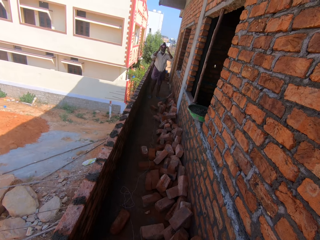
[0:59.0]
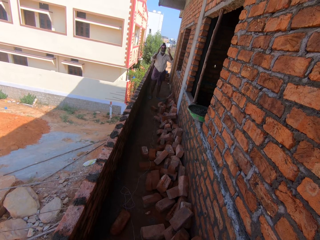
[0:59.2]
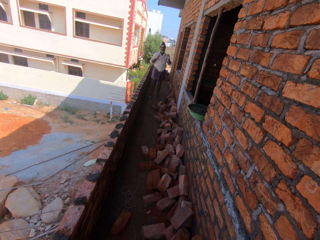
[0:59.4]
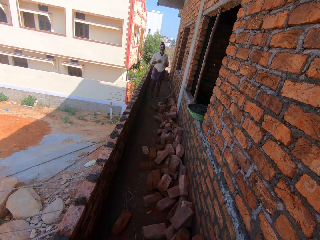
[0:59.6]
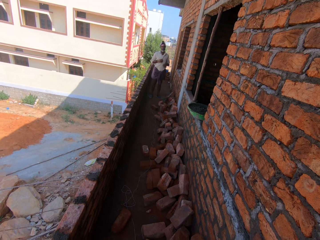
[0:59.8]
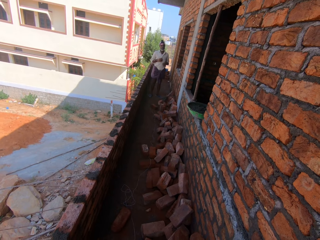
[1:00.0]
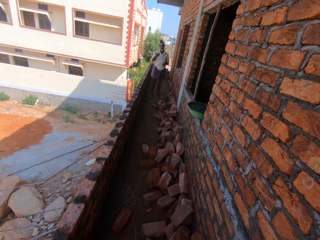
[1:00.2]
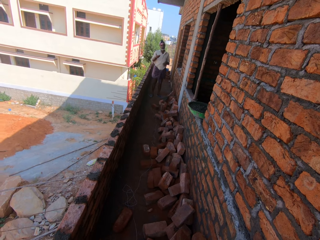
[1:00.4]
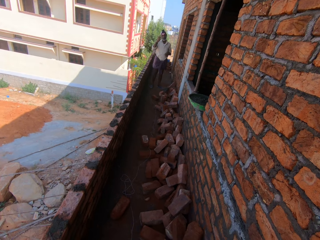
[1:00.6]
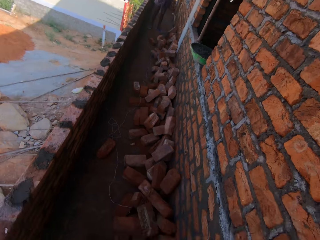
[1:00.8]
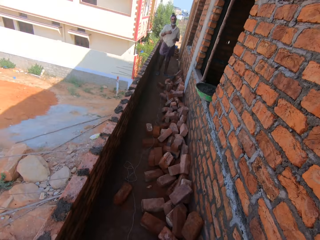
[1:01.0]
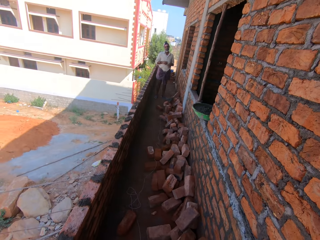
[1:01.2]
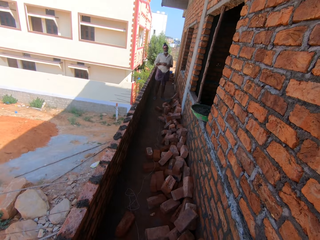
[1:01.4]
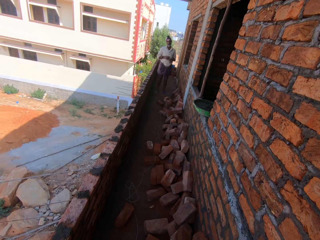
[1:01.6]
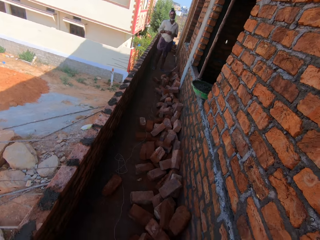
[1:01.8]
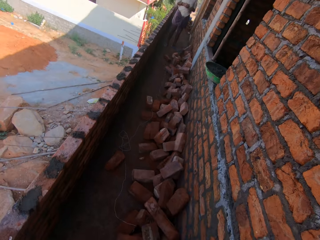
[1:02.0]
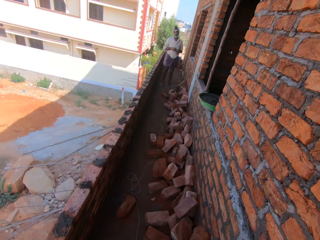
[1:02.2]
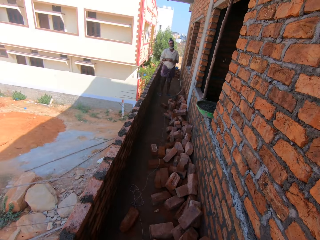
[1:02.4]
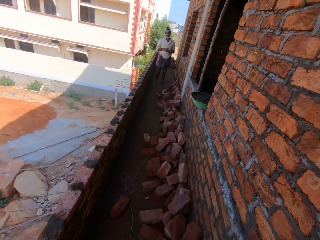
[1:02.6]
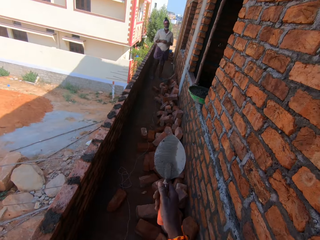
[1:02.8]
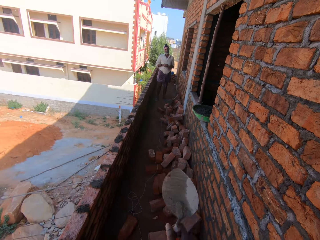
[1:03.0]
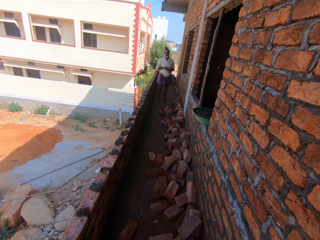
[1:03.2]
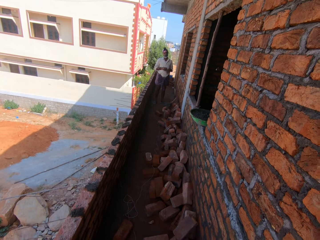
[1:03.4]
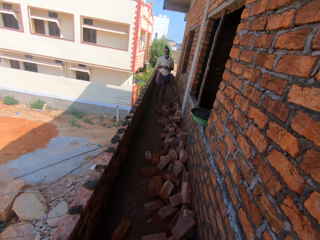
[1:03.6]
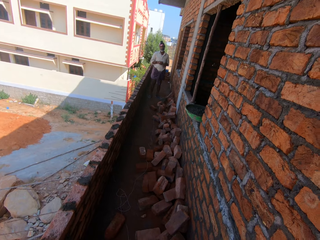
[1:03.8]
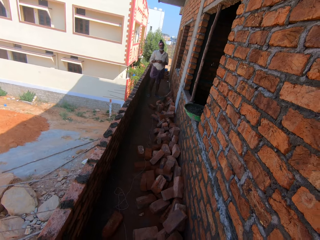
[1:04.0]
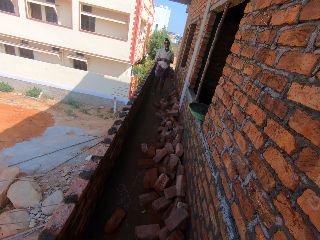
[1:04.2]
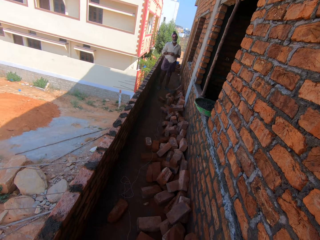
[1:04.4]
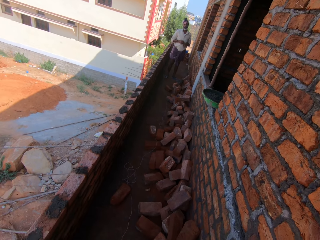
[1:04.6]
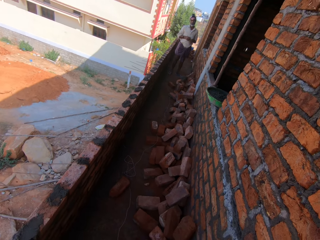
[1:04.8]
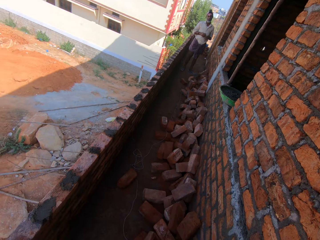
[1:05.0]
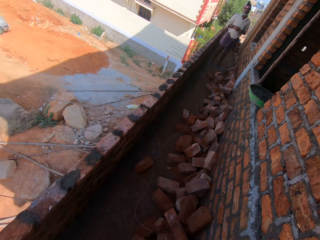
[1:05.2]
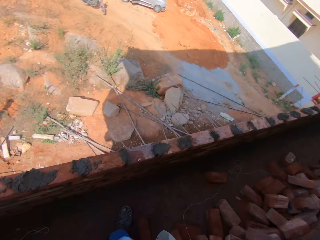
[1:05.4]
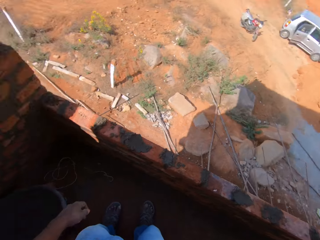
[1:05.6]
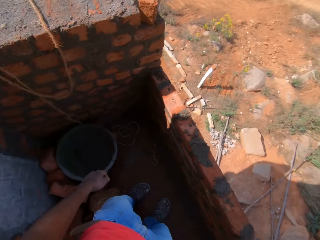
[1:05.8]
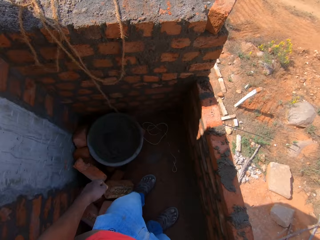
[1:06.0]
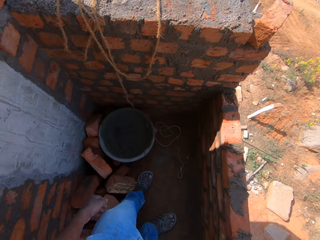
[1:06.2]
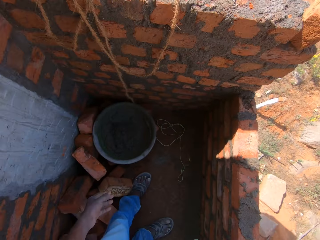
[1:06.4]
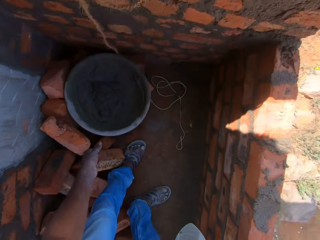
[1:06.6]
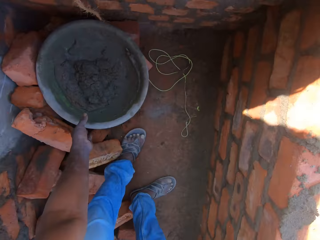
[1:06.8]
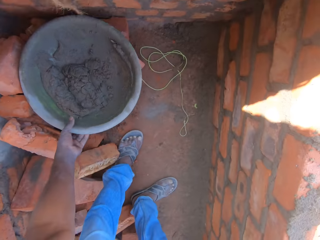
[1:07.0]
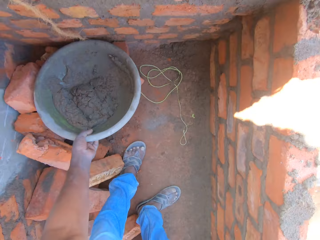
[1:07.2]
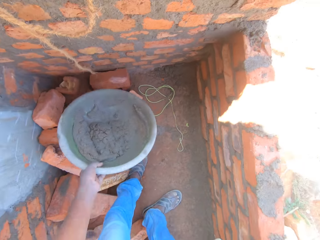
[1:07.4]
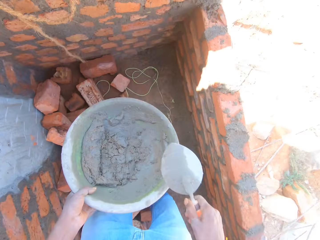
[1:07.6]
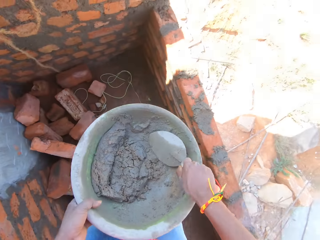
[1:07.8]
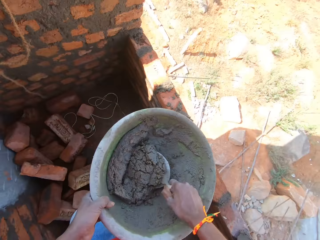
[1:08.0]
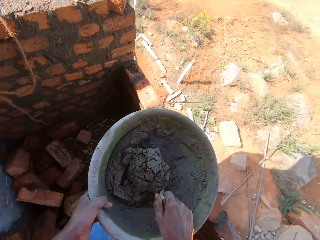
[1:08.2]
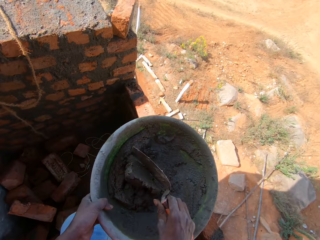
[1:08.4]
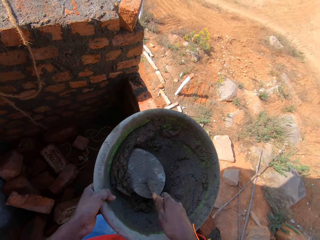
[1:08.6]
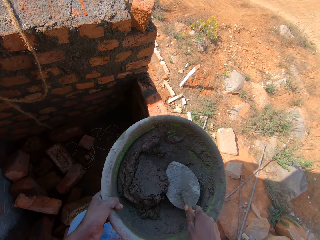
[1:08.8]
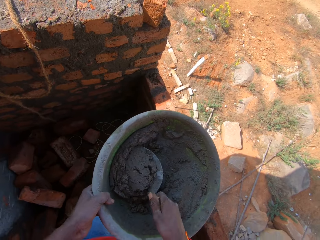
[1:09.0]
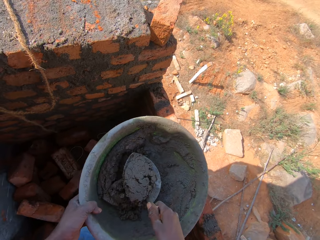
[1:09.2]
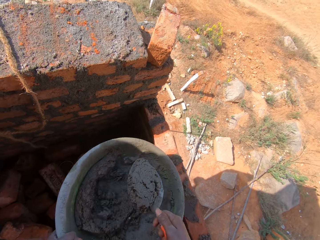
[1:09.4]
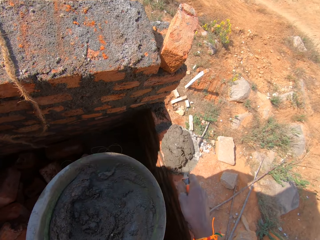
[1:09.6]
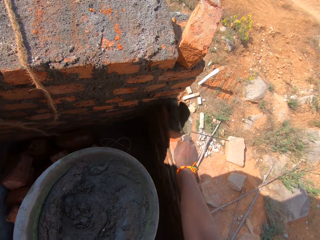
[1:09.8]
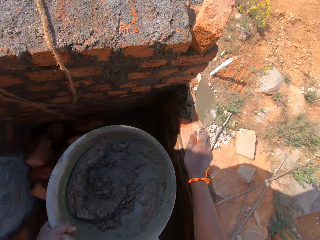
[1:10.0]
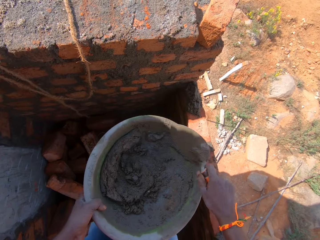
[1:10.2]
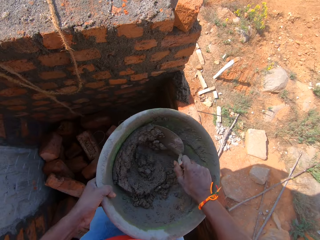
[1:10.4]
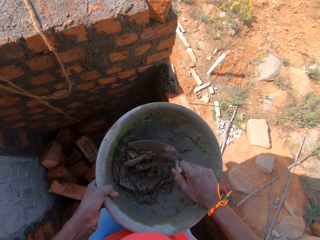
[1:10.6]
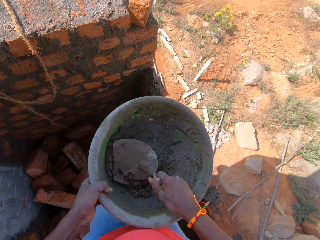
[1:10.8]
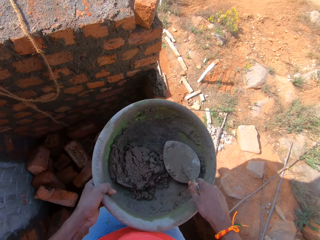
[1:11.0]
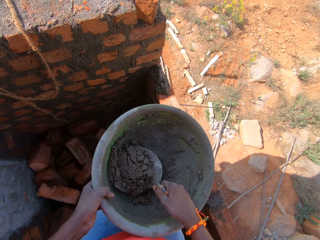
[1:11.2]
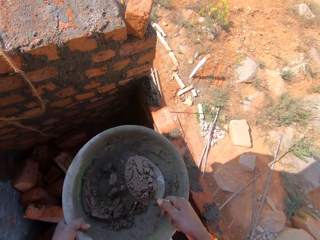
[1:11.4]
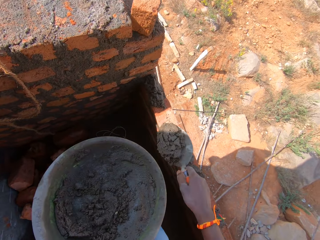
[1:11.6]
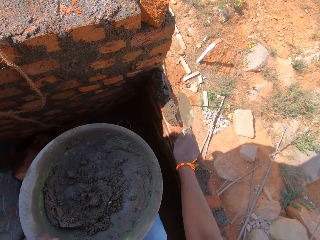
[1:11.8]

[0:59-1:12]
The camera wearer stretches his hand. He picks up the mortar tray. He mixes the mortar in the mortar tray. He pours the mortar on the brick. He scoops some mortar with the trowel.

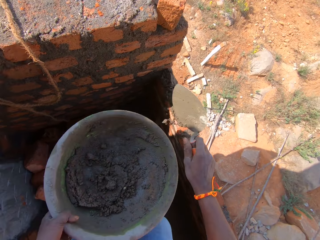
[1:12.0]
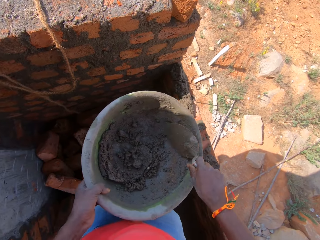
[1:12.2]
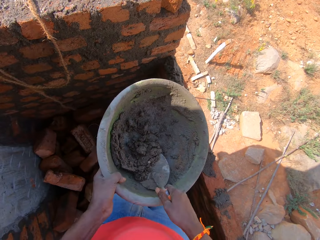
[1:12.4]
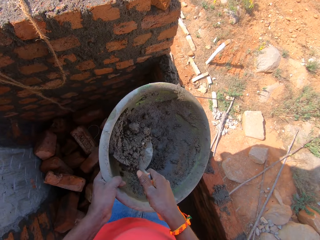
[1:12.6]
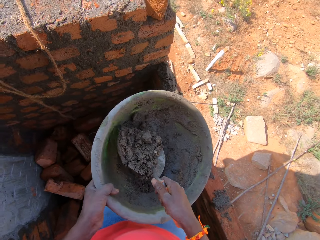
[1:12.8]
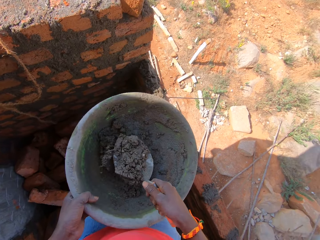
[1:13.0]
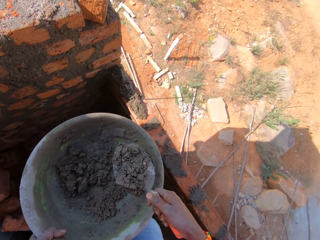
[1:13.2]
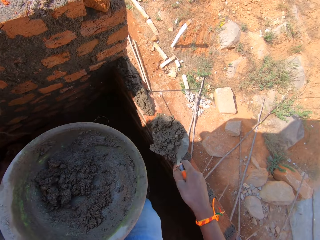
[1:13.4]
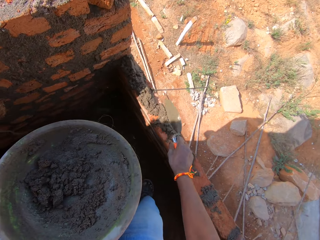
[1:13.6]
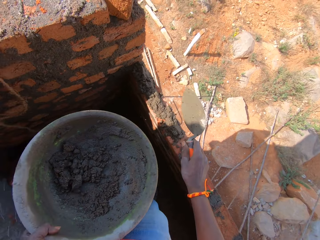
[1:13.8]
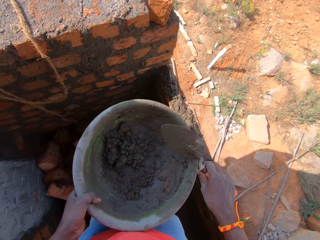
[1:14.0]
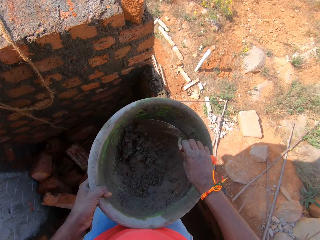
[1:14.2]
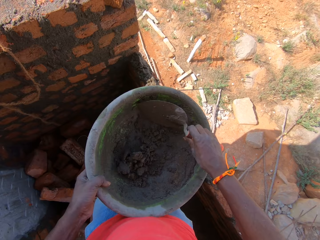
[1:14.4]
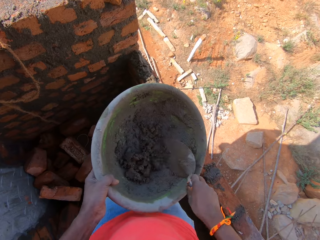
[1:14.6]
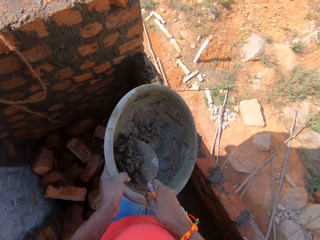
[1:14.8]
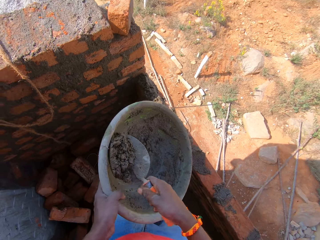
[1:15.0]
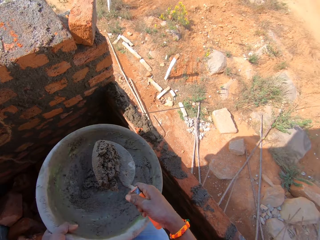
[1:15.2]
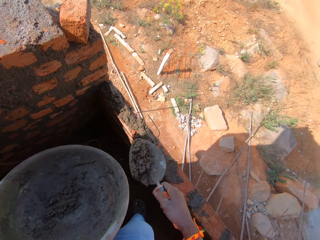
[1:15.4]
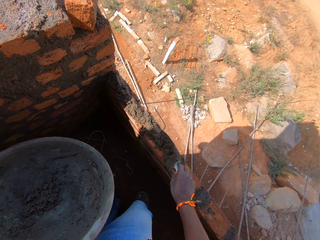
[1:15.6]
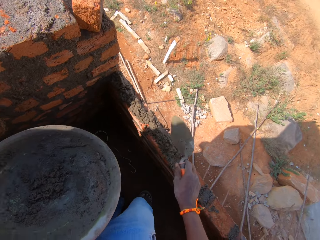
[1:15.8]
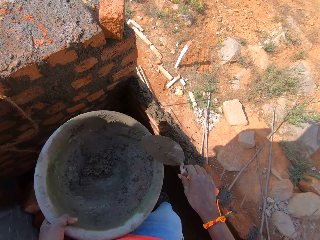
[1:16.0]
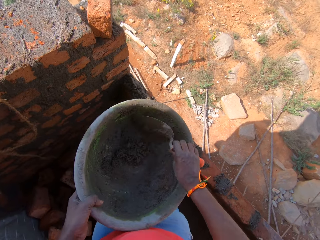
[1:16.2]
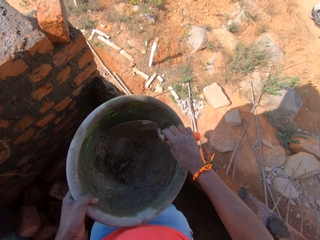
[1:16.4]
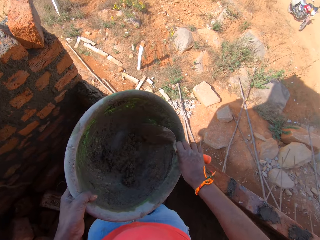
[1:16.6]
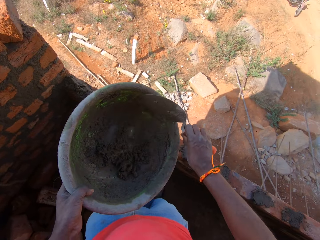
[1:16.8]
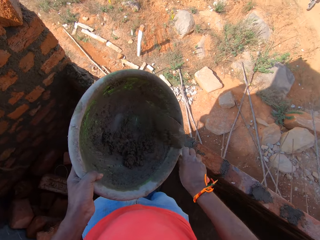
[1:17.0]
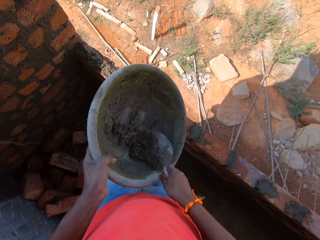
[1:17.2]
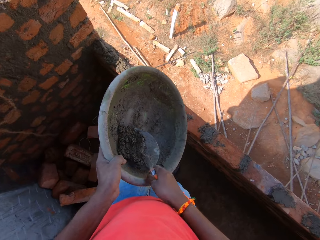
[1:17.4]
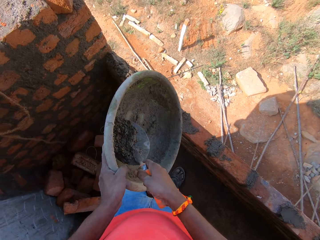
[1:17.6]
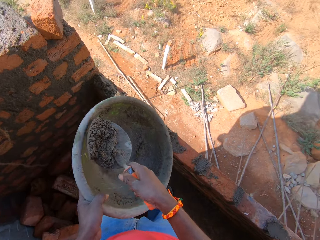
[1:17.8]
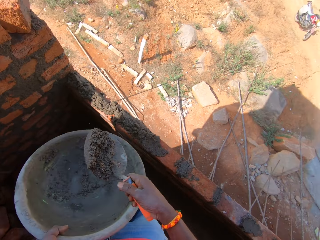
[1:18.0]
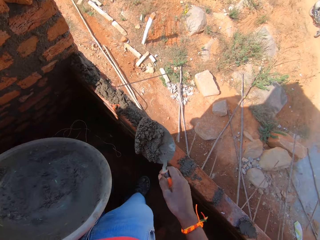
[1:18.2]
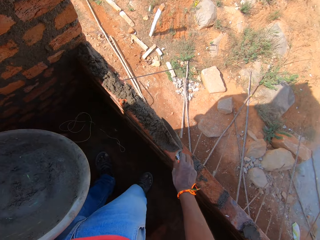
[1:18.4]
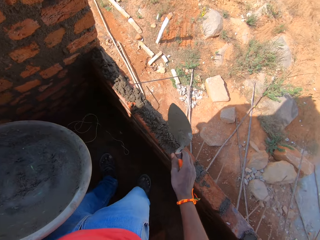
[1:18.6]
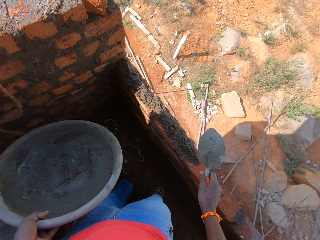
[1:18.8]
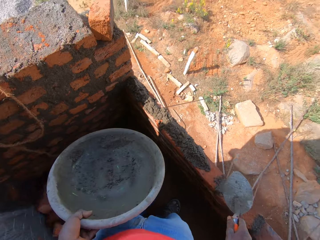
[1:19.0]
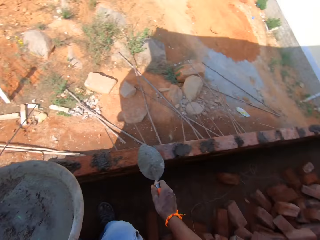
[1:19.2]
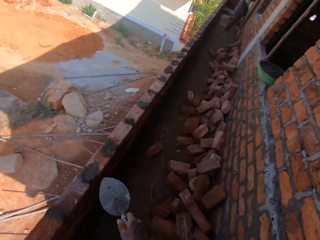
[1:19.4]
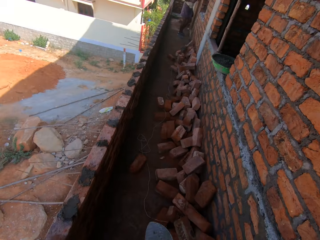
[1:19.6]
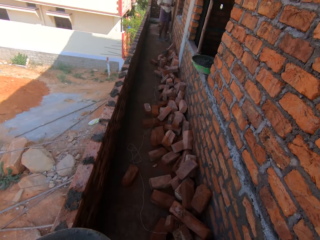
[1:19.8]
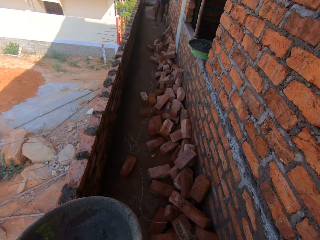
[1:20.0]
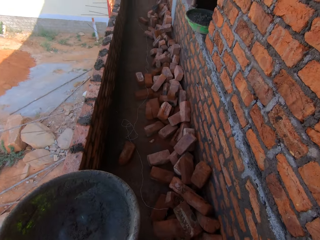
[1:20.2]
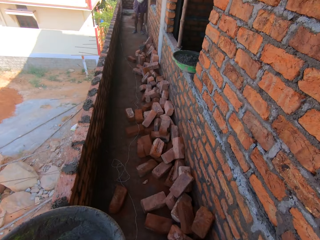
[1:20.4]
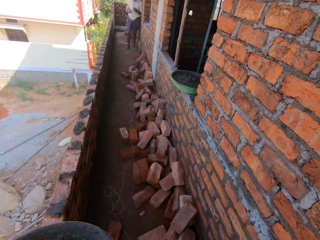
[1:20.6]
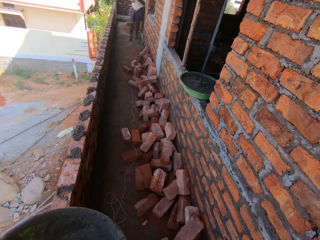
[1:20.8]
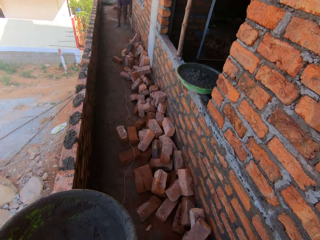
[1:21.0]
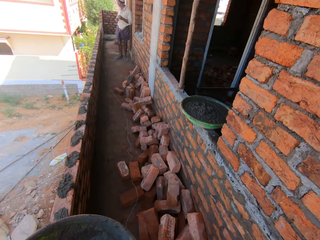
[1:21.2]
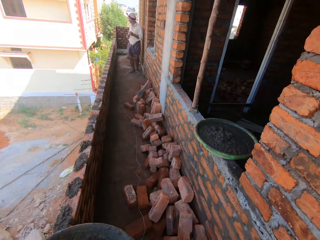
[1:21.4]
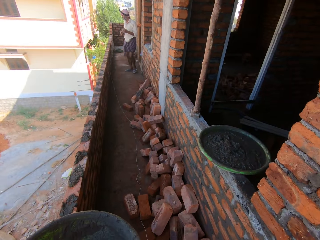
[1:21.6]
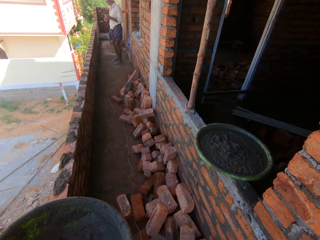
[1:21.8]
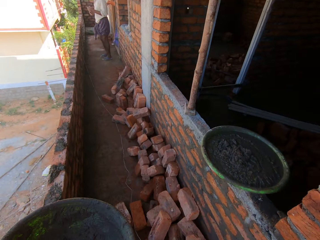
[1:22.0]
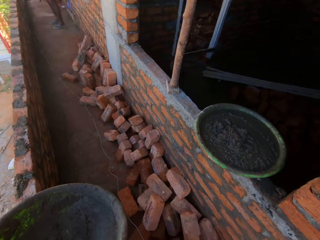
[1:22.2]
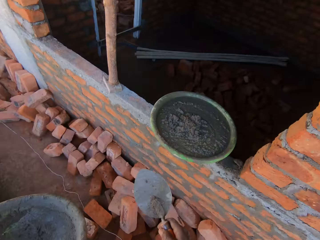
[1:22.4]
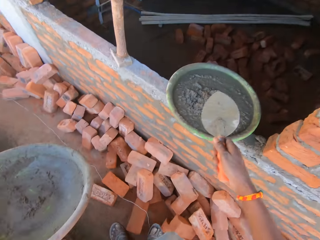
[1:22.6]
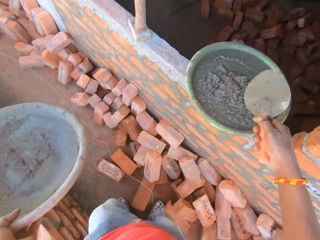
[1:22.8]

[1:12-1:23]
The camera wearer pours the mortar on the brick. They scoop some mortar with the trowel. They pour the mortar on the brick. They scoop some mortar with the trowel. They pour the mortar on the brick. They scoop some mortar with the trowel. They pour the mortar on the brick. They walk around.
